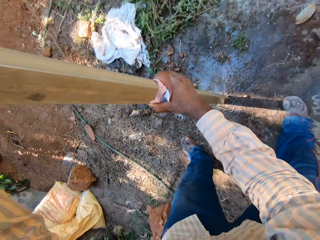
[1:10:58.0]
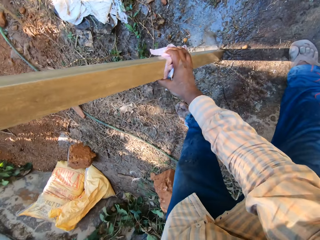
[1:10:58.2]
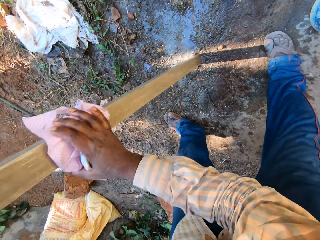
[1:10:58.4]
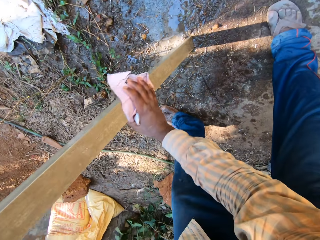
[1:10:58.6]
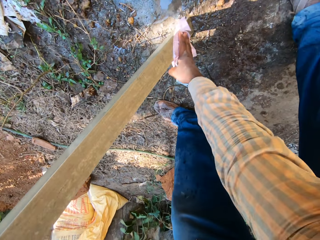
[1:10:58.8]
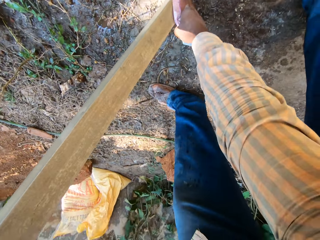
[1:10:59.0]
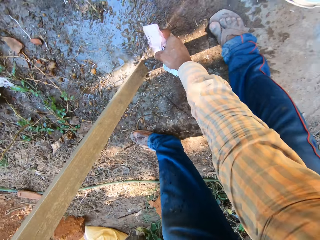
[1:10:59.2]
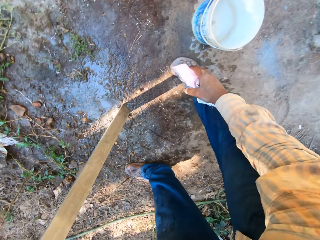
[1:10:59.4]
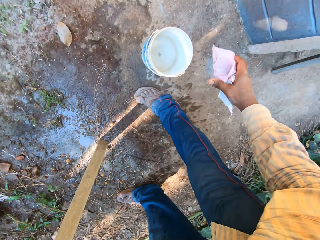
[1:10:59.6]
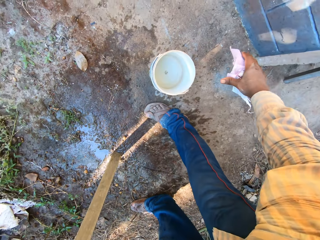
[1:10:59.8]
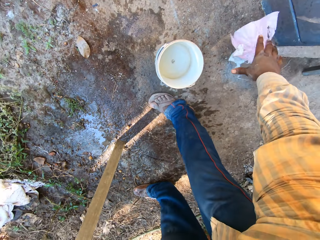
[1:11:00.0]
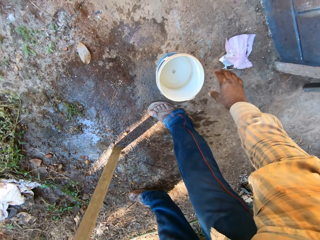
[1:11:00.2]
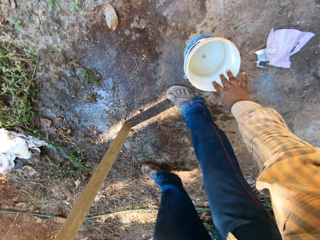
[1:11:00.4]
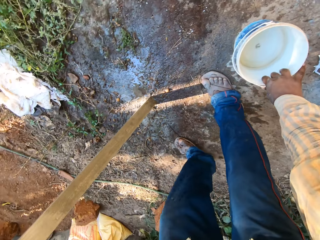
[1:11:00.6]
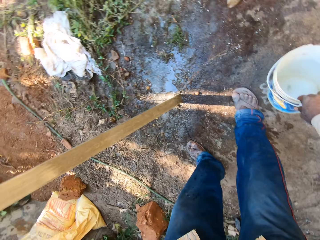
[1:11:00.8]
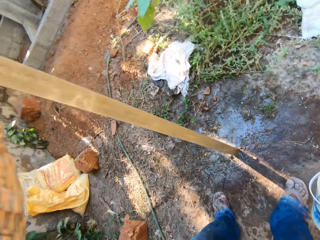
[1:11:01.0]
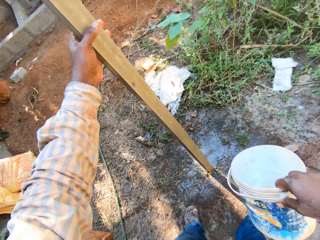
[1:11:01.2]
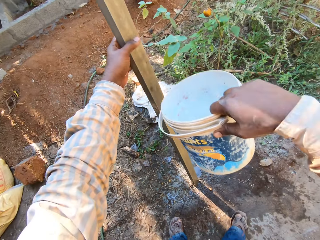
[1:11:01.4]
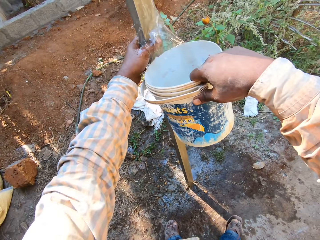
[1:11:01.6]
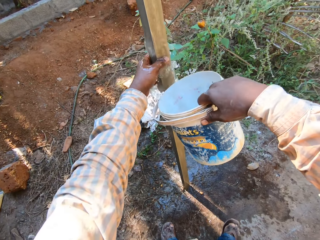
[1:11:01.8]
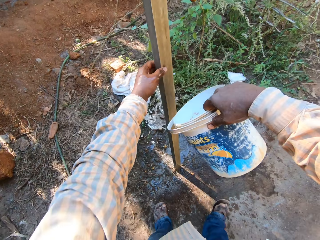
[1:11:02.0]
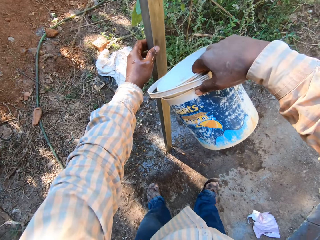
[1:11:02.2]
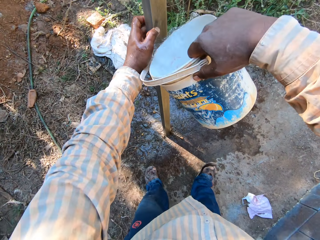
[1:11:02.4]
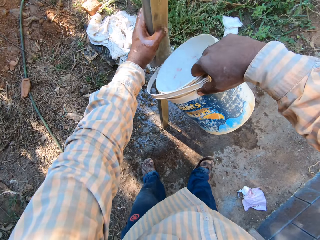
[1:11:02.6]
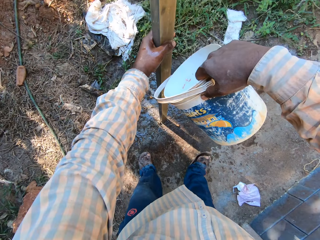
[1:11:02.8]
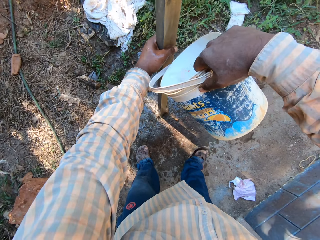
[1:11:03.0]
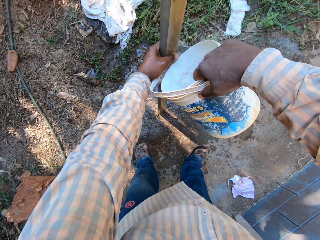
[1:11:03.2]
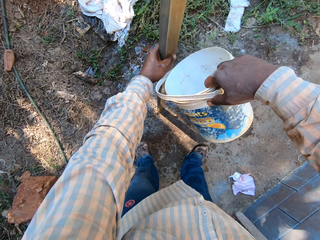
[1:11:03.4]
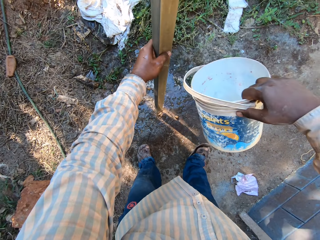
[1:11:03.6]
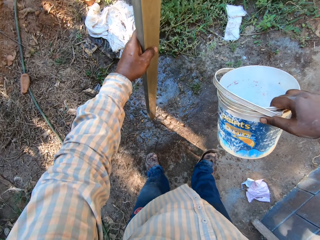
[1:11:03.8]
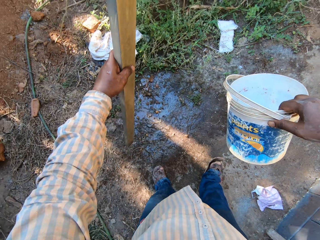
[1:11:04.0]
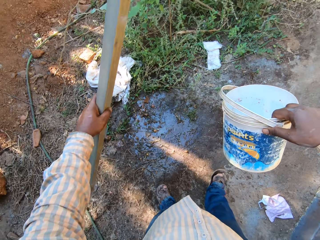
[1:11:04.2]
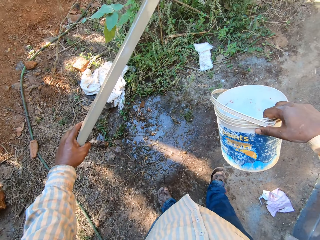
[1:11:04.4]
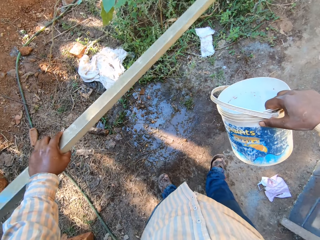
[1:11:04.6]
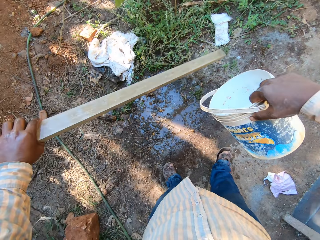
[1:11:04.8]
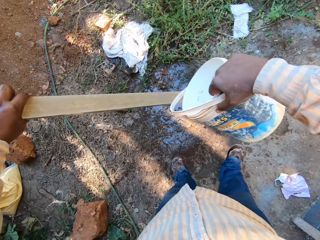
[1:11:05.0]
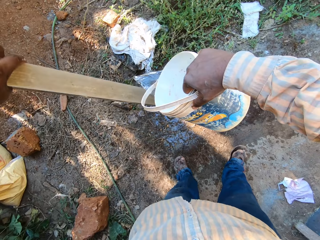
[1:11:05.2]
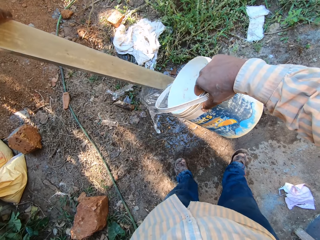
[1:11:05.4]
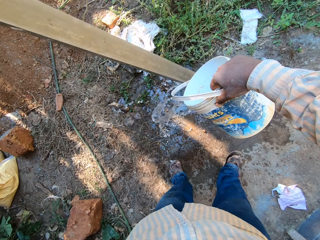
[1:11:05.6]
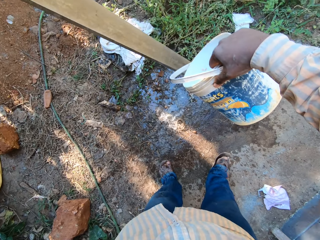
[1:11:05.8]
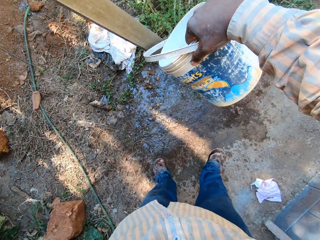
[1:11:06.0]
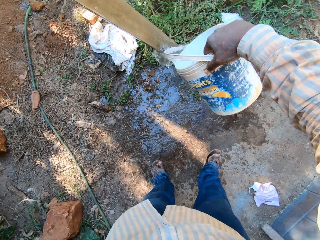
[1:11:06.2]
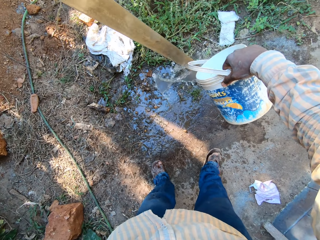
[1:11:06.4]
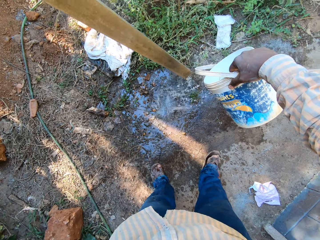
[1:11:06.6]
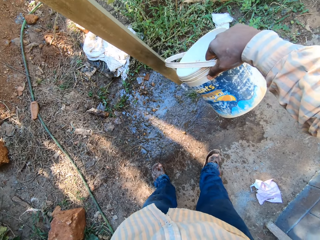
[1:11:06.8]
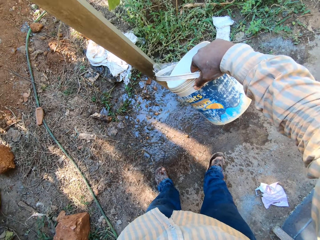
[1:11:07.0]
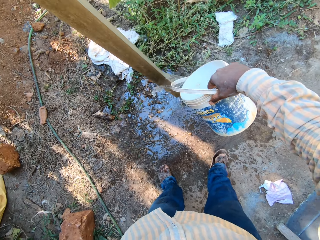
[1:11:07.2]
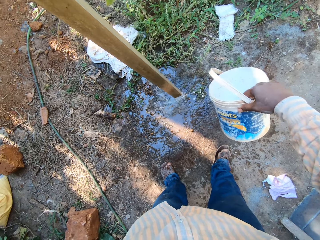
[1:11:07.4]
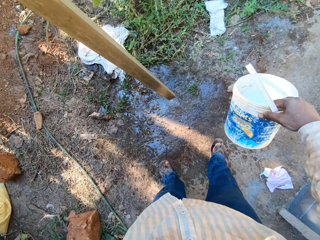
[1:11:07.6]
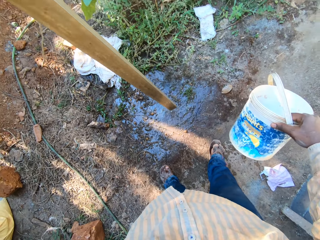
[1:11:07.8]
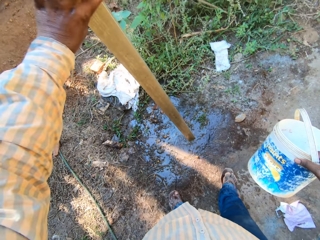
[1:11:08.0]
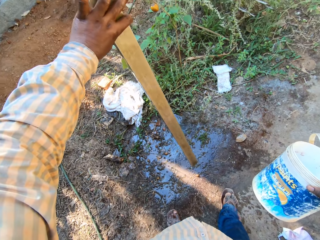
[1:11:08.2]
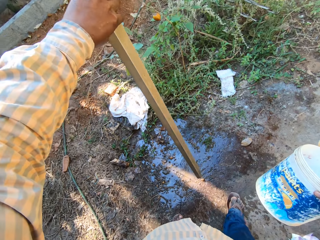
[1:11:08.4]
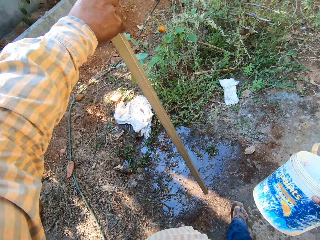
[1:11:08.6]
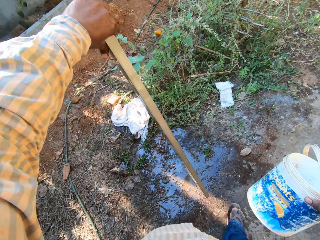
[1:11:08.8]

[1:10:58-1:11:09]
The camera wearer drops the torn cement bag on the ground with his right hand. He picks the white bucket of water from the ground with his right hand. He pours water from the white bucket on the long stick with his right hand.

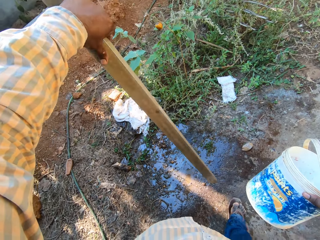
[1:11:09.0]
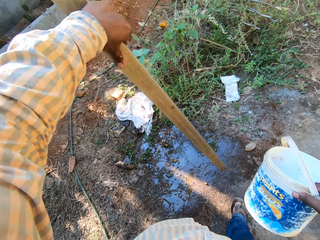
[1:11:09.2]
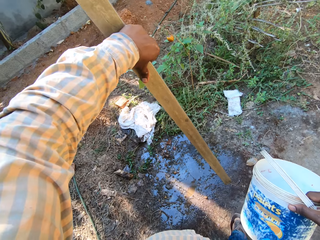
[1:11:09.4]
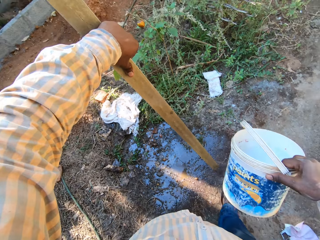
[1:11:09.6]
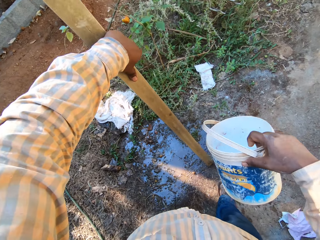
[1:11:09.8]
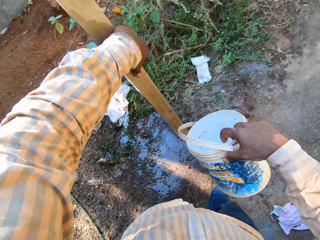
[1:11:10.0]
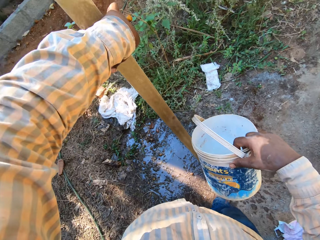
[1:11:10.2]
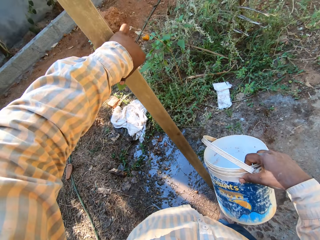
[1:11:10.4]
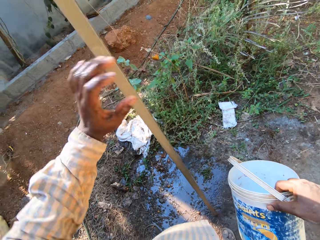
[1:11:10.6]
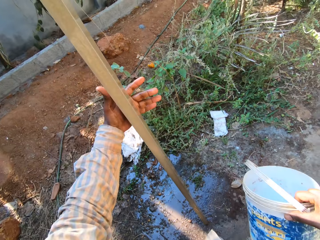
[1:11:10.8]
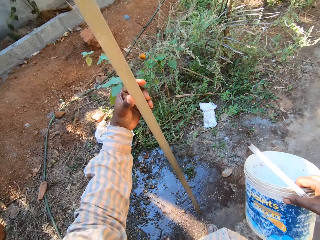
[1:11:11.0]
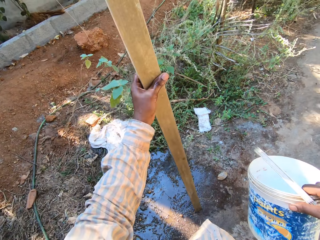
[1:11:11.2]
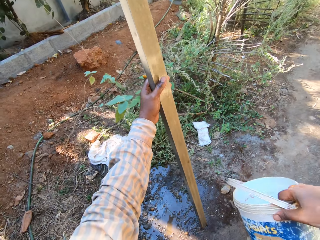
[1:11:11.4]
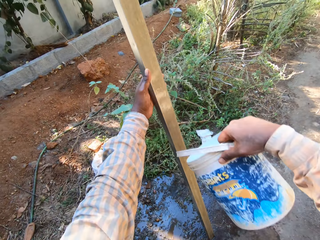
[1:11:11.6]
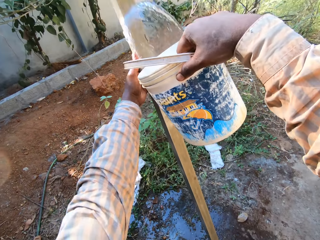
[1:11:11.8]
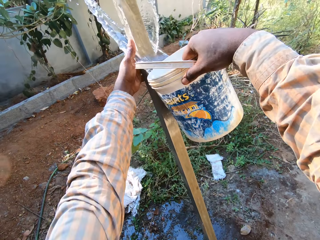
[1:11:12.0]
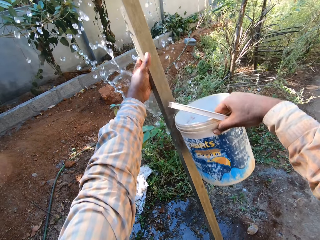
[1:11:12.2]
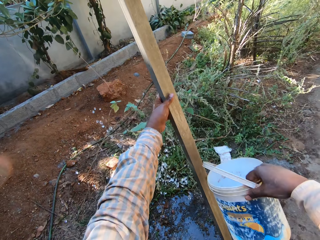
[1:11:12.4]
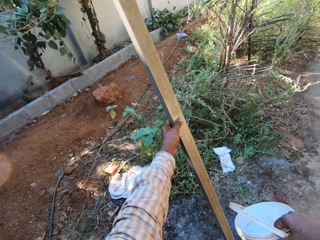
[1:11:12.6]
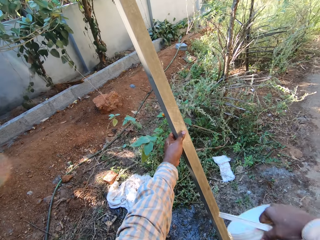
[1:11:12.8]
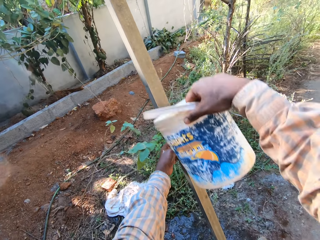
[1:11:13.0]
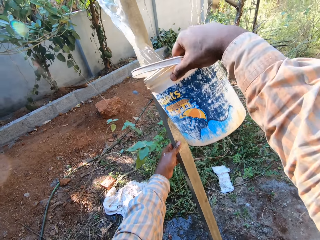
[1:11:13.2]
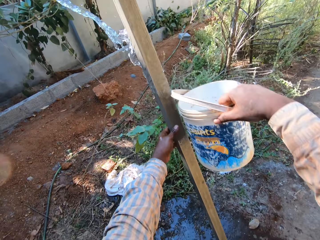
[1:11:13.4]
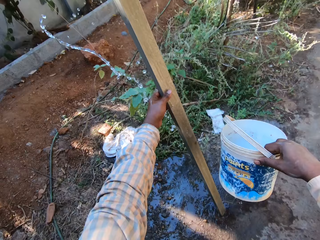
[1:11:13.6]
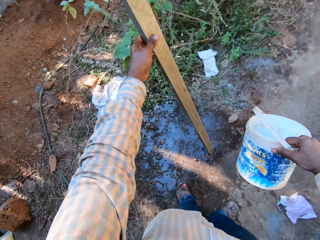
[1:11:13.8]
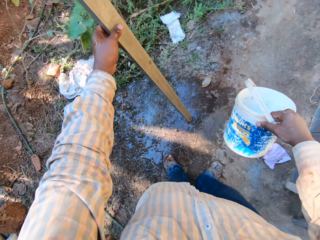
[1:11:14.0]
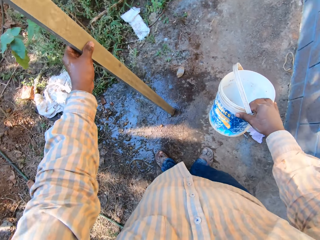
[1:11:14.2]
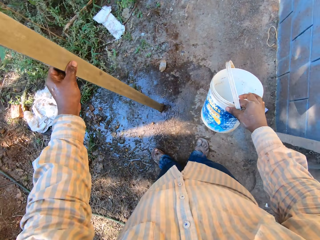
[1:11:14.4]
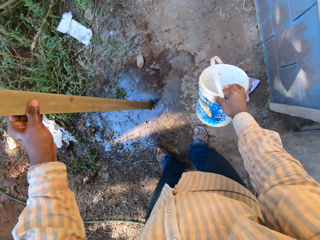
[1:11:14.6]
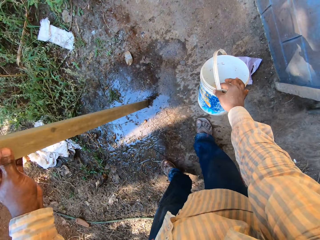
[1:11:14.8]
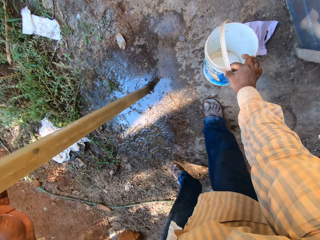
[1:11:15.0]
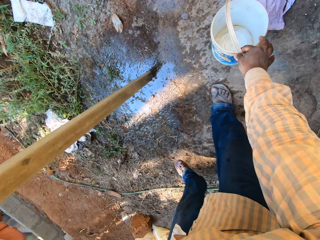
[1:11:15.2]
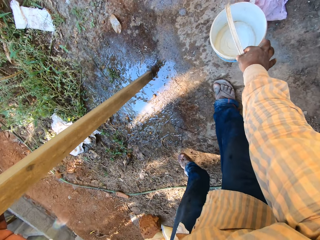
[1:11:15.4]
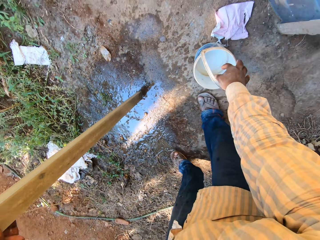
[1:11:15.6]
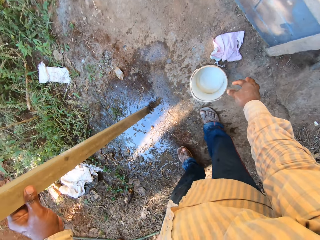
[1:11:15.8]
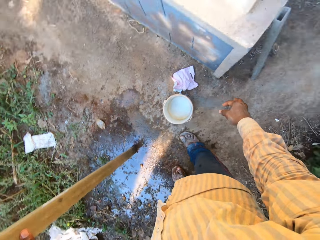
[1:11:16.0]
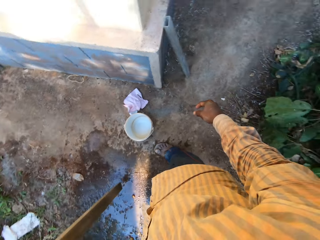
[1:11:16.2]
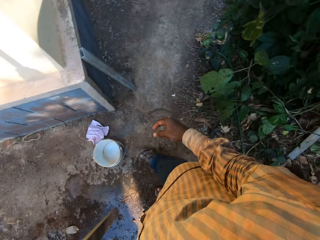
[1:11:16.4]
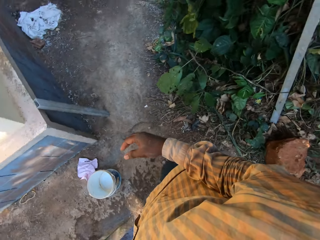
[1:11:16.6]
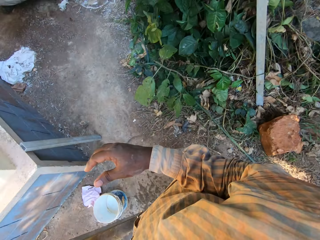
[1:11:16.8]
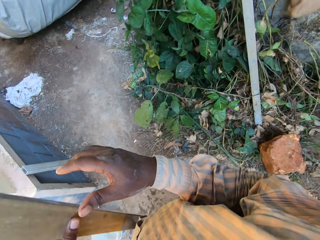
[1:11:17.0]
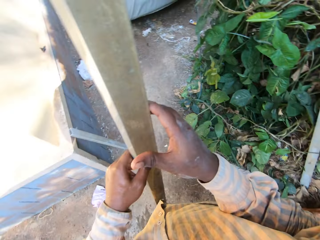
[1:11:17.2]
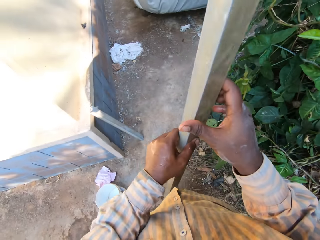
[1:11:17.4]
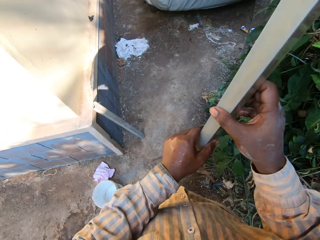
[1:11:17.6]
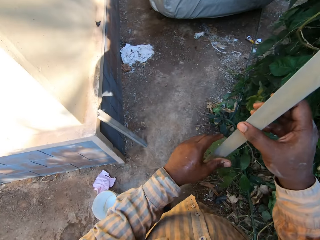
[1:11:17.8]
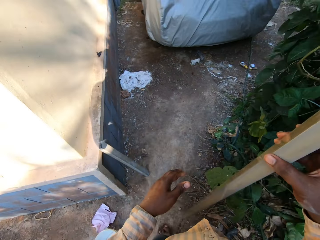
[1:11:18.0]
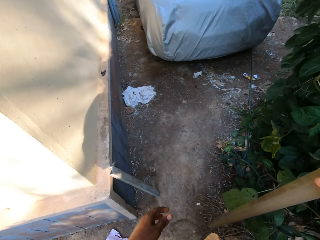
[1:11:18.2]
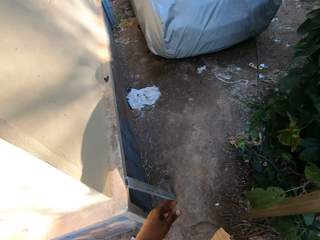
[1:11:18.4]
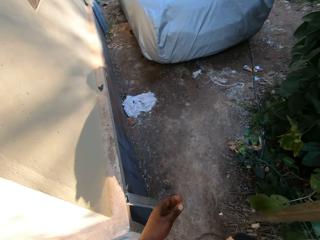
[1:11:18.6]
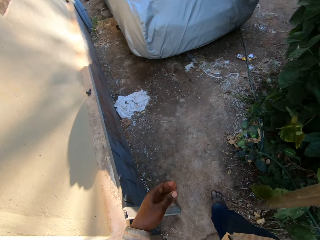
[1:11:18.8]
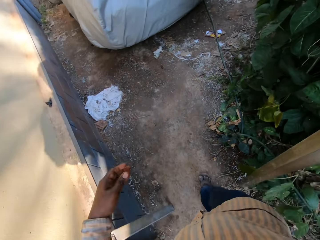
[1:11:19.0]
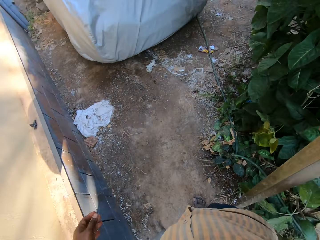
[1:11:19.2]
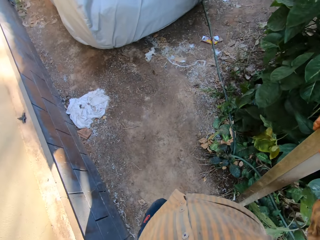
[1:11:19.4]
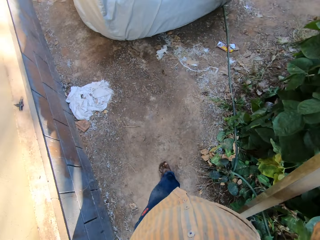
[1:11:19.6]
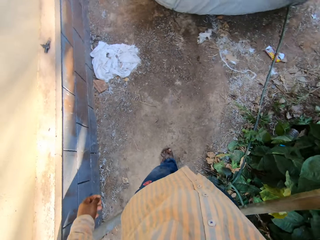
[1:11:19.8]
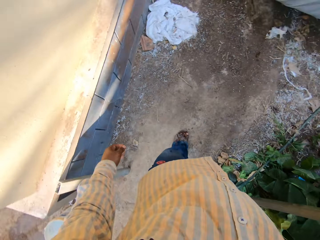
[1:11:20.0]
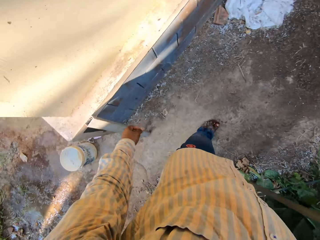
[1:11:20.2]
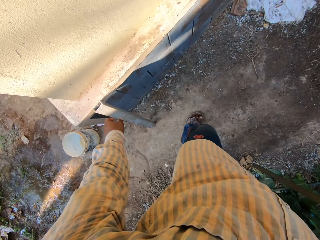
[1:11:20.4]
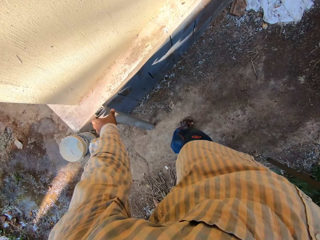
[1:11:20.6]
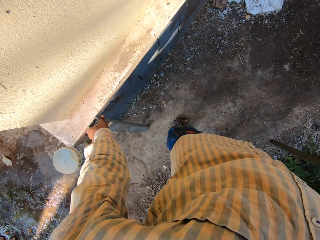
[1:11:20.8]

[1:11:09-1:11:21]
The camera wearer touches the wood. He pours water on the wood with the tin or white bucket. He places the white bucket of water on the ground with his right hand. He touches the wood and walks to the car.
